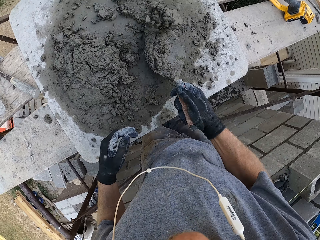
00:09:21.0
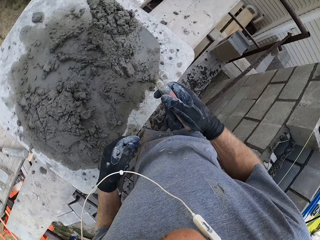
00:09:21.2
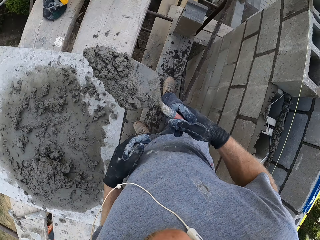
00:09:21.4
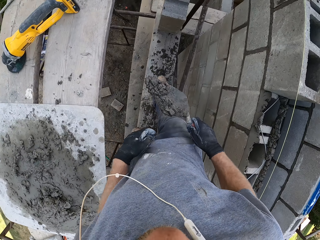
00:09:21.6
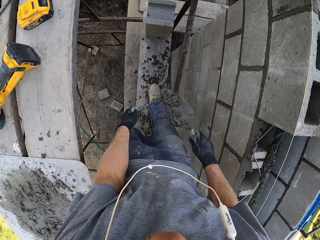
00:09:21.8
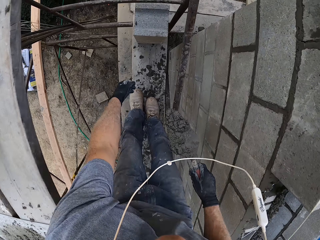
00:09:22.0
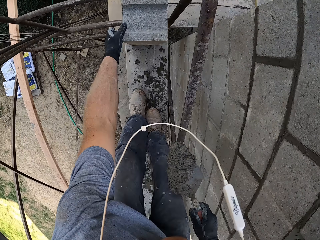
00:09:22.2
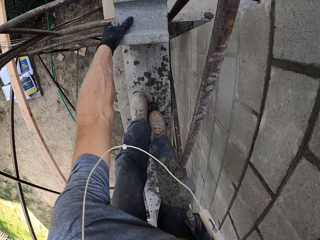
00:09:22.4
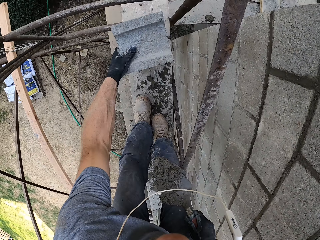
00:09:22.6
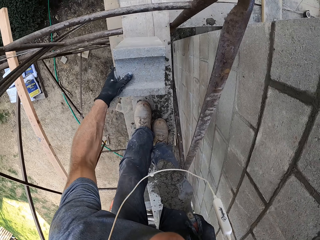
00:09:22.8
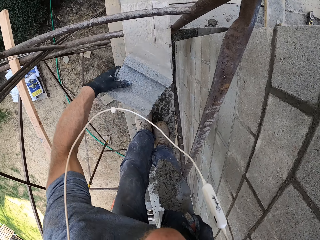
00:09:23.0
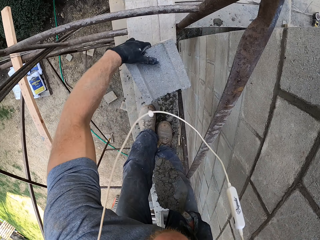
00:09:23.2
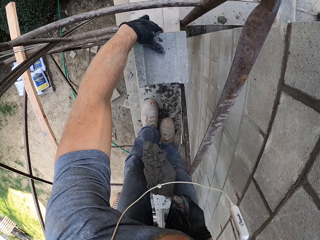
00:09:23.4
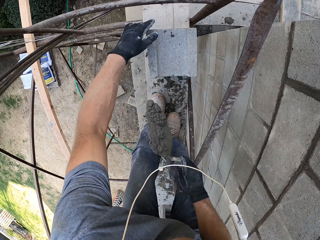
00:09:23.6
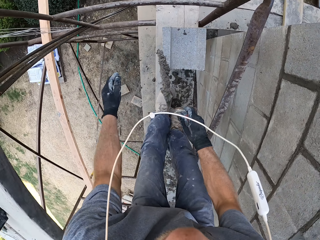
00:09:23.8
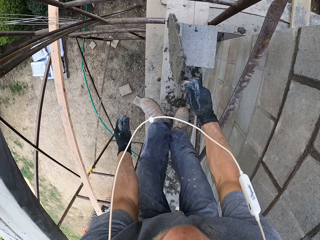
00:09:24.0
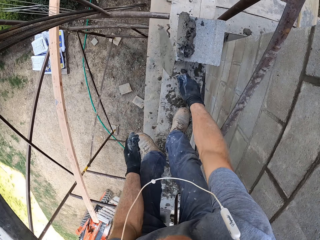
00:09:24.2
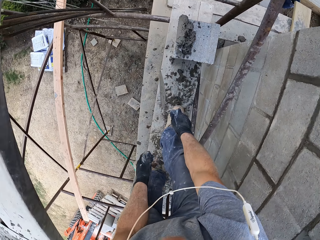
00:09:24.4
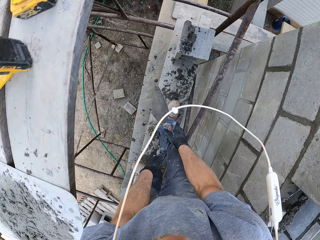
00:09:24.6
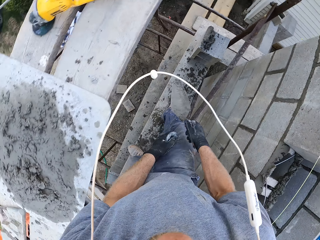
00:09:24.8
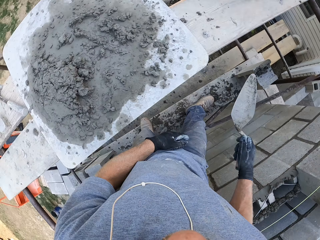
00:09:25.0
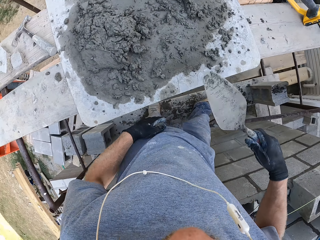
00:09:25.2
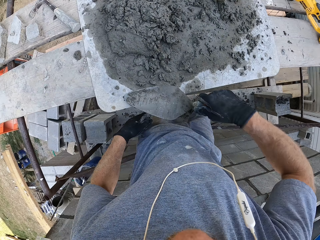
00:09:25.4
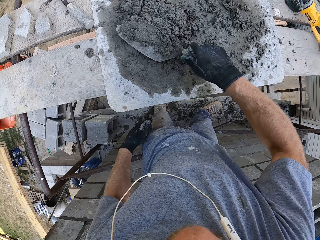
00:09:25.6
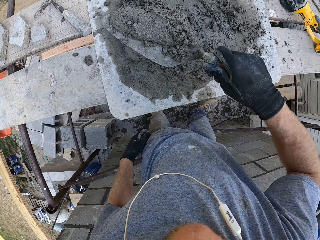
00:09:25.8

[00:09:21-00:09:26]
The camera wearer scoops the cement mix with the right hand. They pick up the brick with the left hand. They smear the cement mix on the brick.

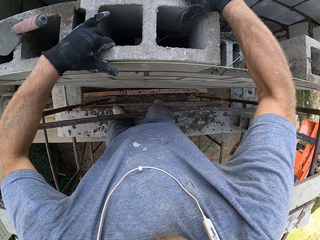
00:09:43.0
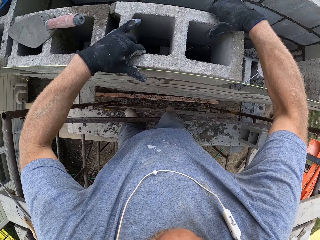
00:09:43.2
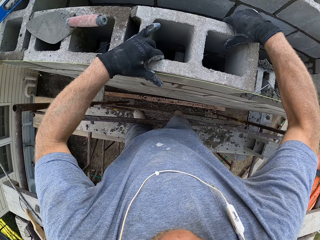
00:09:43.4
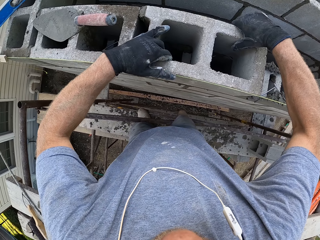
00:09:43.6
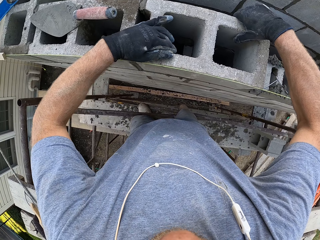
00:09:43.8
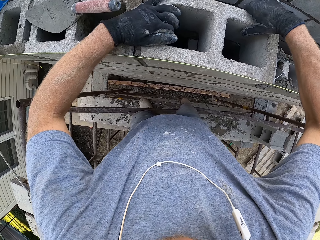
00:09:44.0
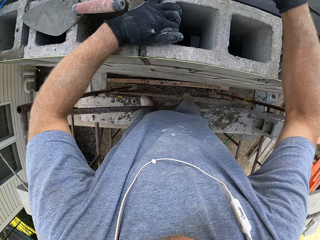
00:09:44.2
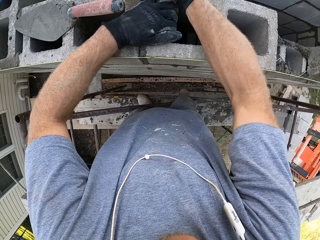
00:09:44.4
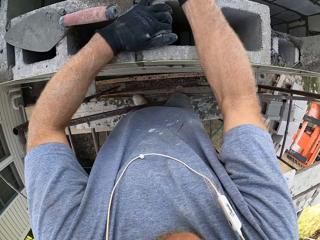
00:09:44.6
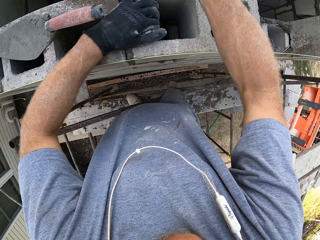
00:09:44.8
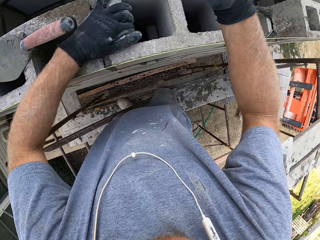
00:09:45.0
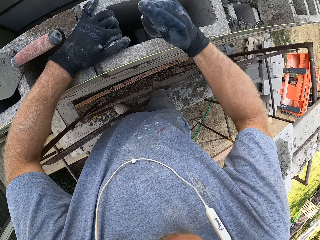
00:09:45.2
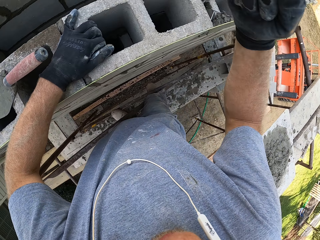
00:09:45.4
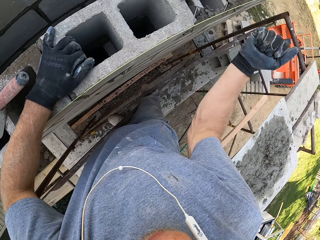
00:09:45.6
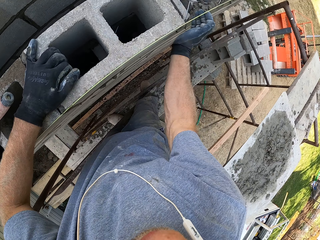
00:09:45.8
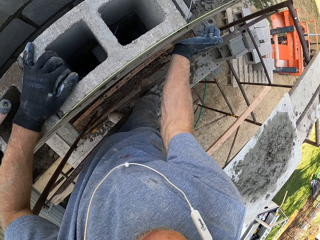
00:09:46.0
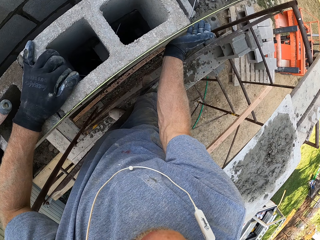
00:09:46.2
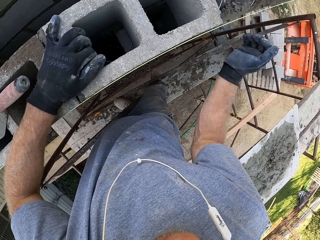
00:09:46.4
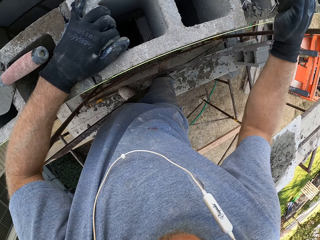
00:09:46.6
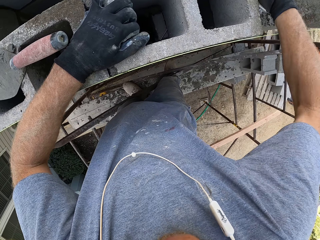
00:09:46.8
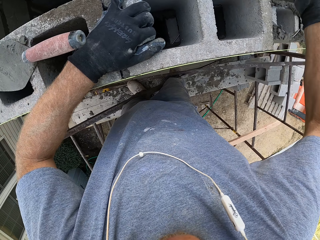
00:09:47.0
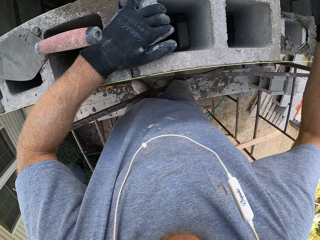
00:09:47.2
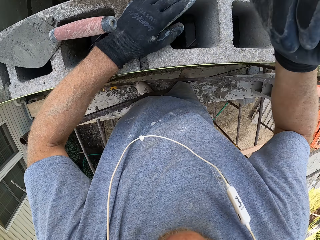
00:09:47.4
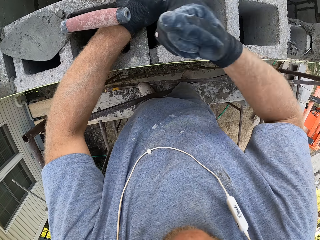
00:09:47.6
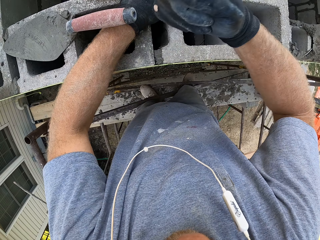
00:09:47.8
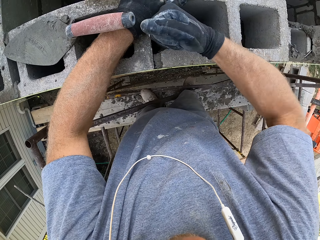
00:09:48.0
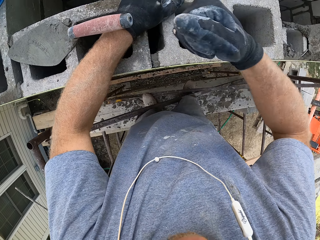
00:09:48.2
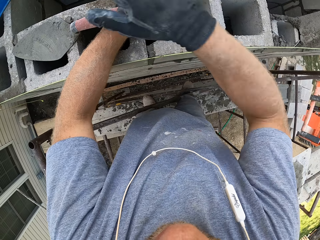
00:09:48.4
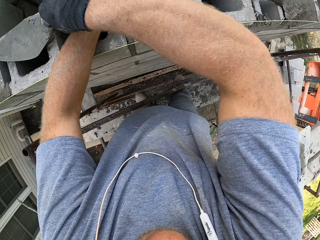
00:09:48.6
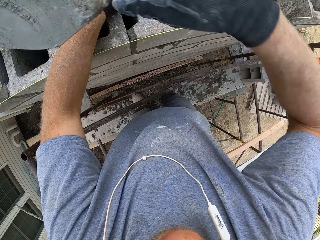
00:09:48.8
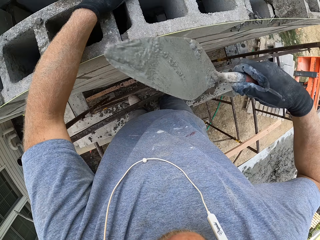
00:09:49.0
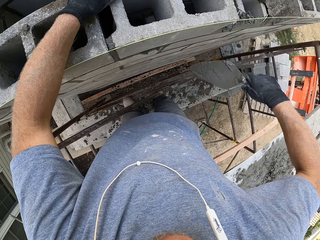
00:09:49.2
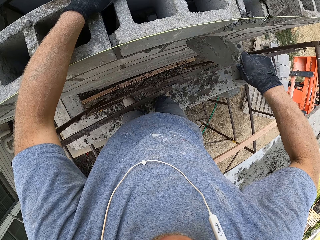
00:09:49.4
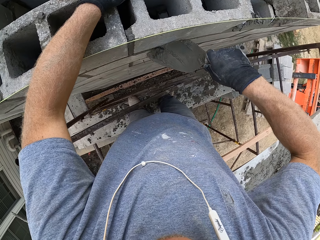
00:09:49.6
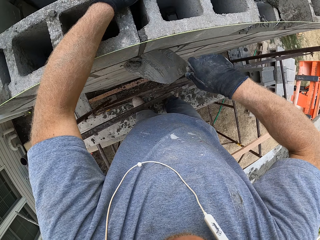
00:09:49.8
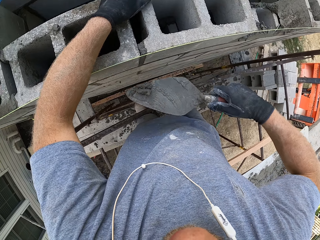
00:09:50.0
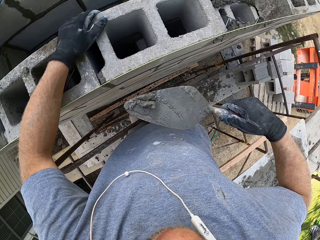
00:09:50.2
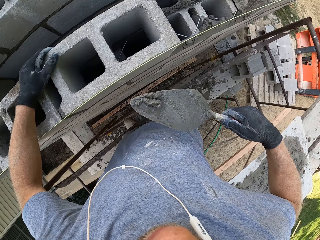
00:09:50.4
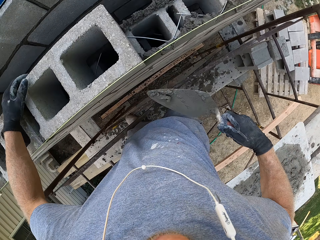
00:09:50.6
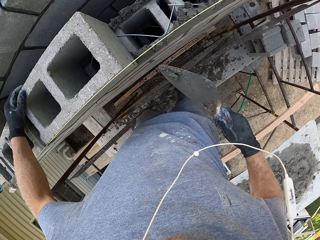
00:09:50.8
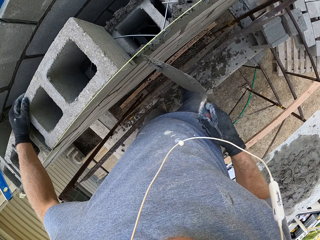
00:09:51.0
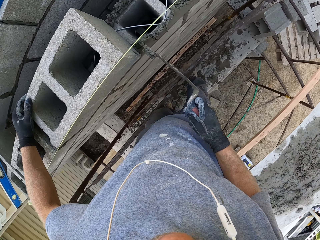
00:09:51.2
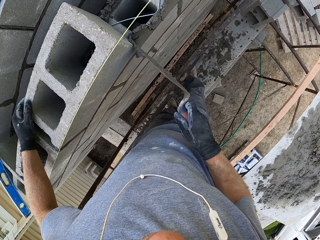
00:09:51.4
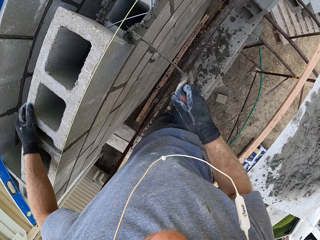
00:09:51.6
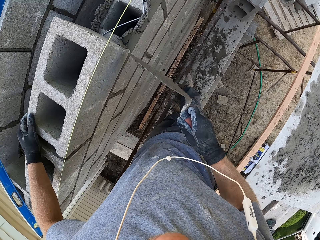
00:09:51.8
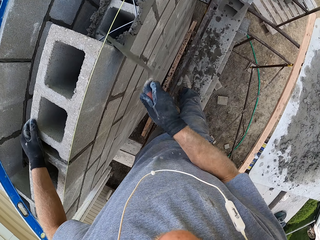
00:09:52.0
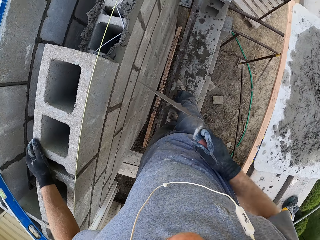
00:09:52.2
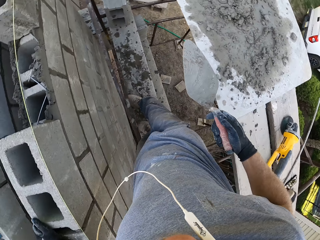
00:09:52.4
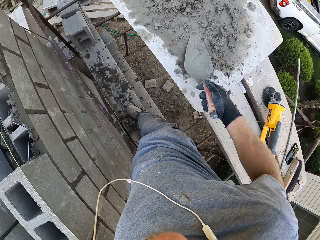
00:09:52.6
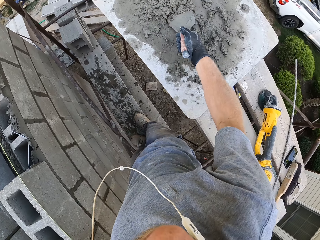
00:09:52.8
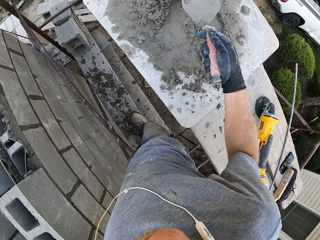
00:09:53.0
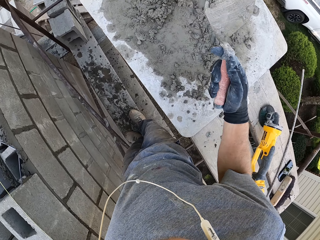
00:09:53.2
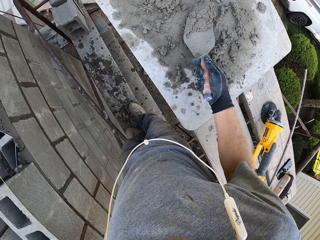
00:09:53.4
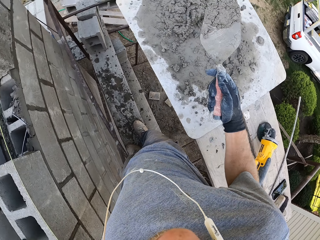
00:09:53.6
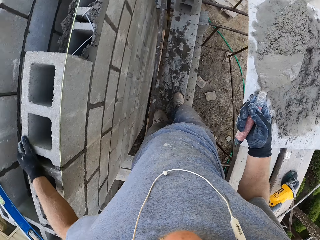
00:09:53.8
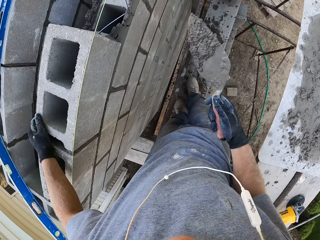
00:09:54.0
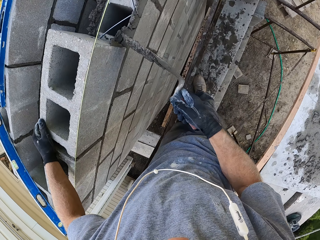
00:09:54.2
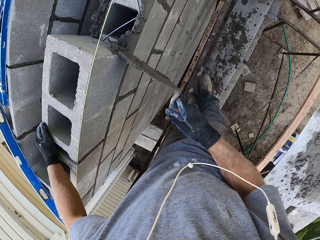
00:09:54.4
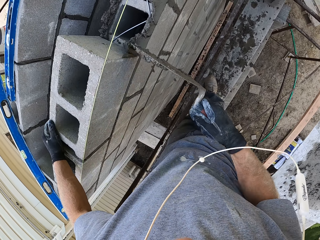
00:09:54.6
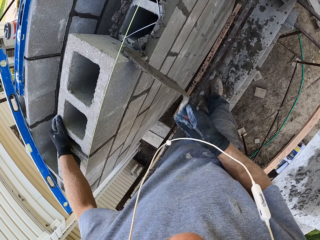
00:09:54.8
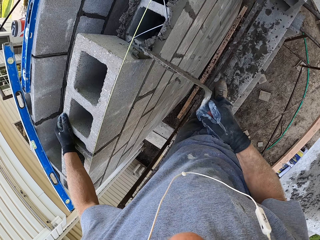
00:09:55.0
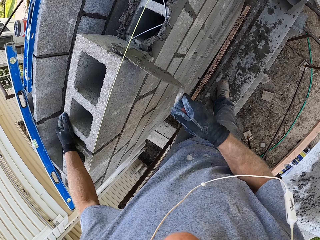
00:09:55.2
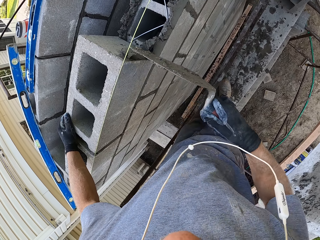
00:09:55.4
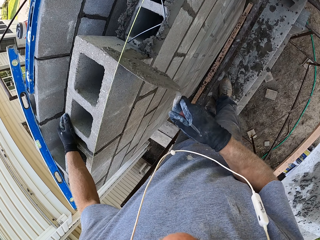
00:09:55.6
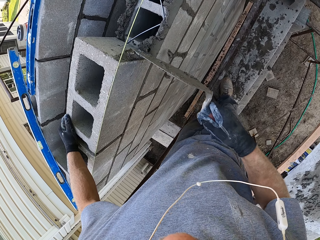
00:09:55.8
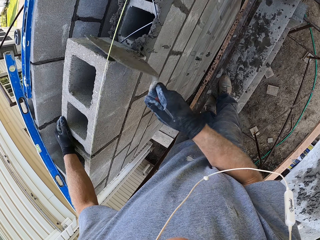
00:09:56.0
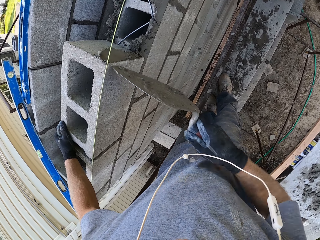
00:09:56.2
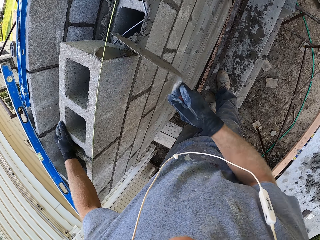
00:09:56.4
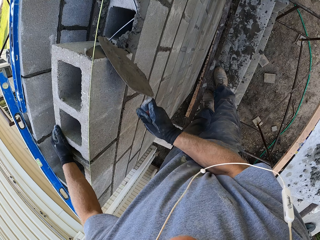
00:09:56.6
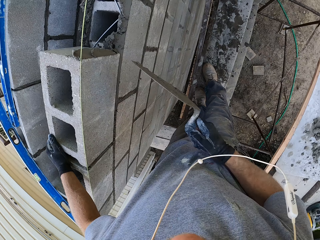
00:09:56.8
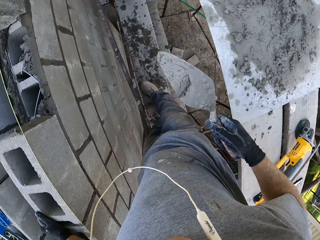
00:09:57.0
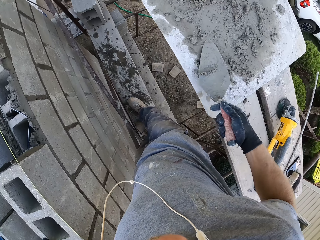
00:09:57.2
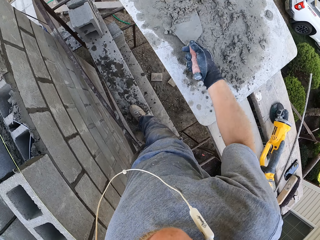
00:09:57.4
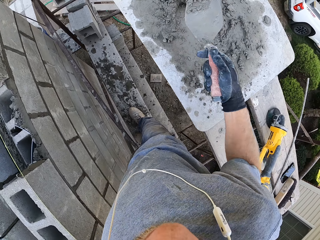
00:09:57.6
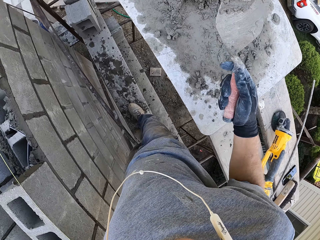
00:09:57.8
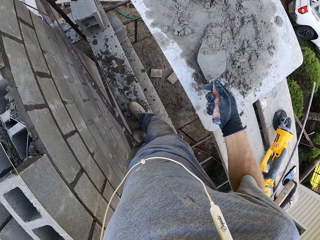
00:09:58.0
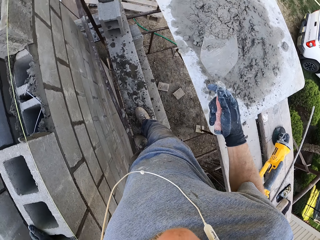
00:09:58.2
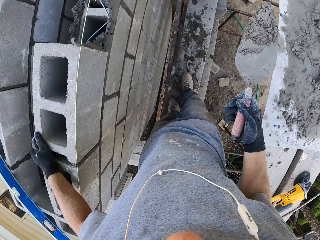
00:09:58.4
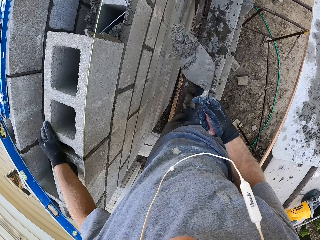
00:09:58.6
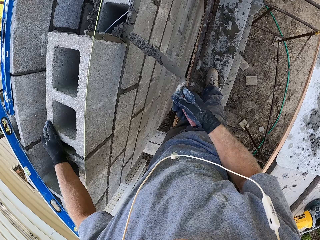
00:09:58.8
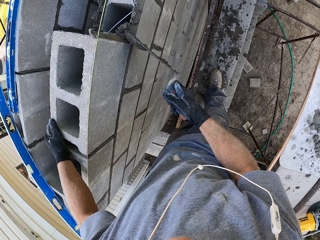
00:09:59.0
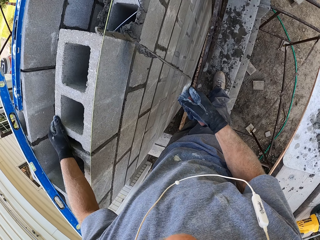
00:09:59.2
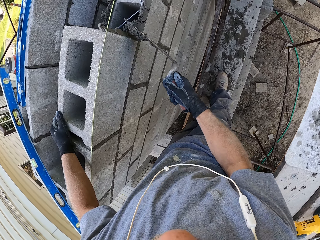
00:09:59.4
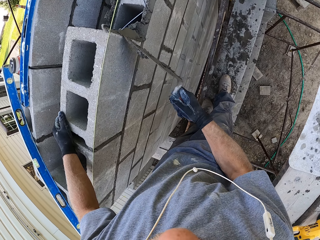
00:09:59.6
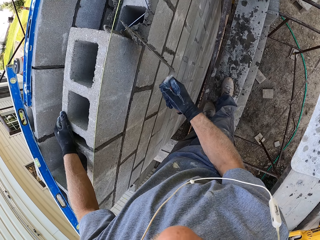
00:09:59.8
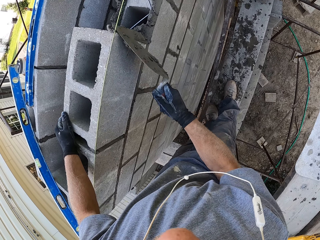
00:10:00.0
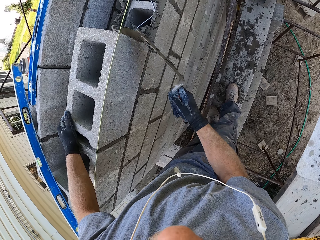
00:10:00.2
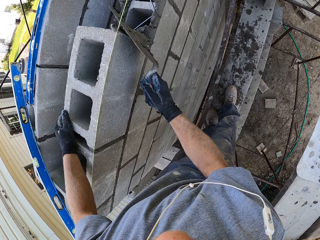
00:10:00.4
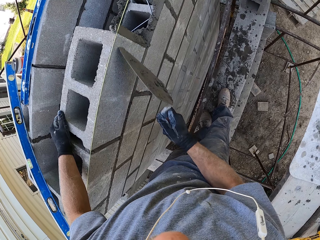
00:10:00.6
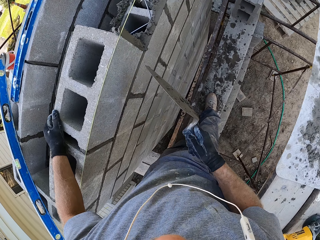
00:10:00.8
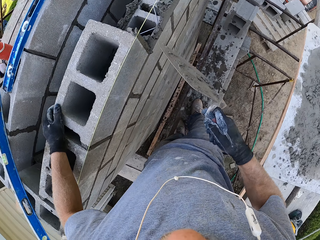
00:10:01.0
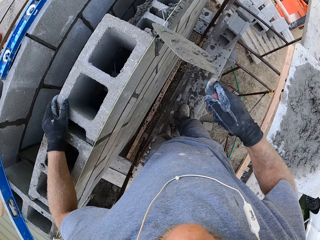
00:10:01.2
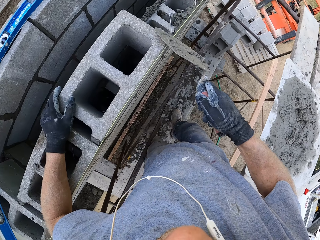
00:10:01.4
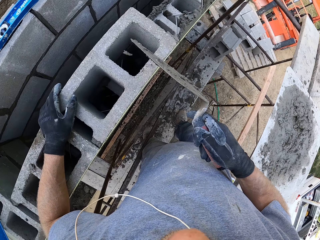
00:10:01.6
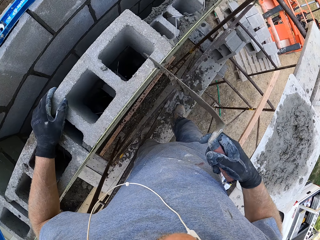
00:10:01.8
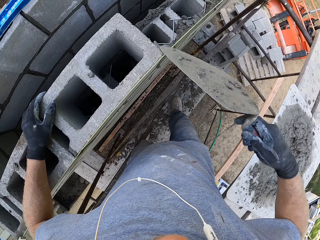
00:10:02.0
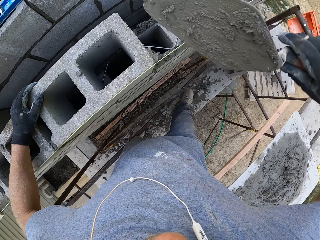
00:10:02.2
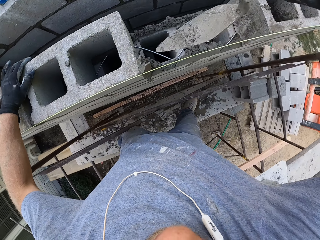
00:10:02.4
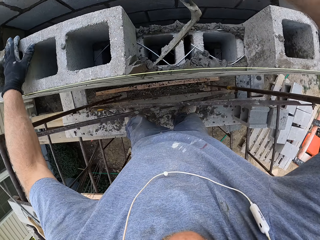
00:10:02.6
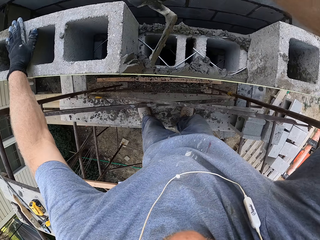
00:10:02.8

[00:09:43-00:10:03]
The camera wearer places the brick on the wall. They hit the brick with the right hand. They hit it again. They scoop the cement mix with the right hand. They smear the cement mix on the brick. They put the concrete on the wall bricks. They scoop the cement mix with the right hand. They smear the cement mix on the brick. They scoop the cement mix with the right hand. They smear the cement mix on the brick.
